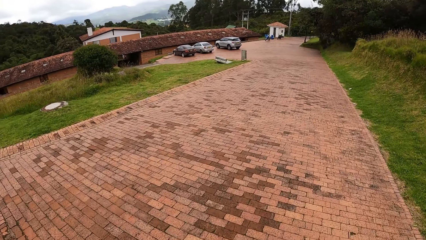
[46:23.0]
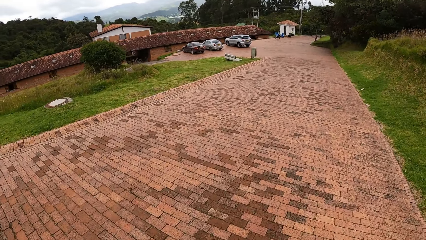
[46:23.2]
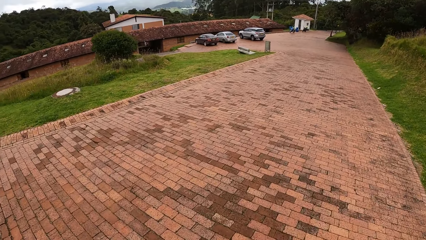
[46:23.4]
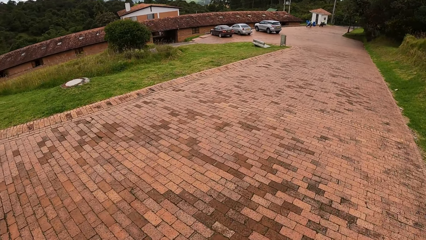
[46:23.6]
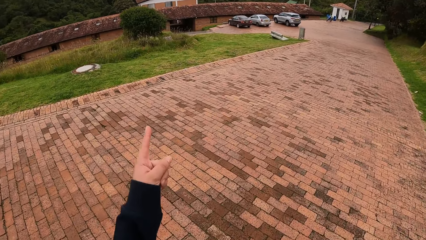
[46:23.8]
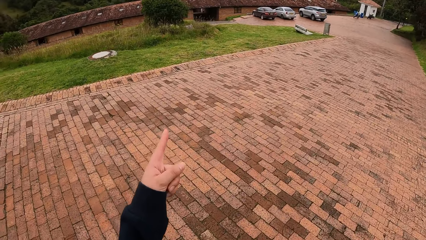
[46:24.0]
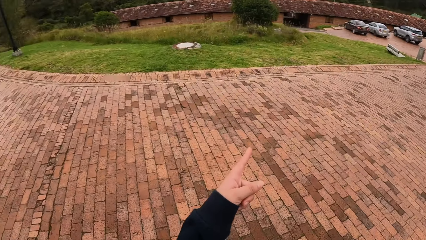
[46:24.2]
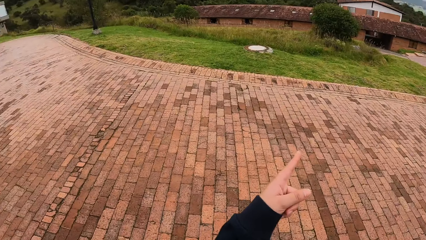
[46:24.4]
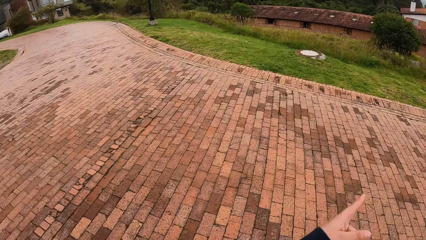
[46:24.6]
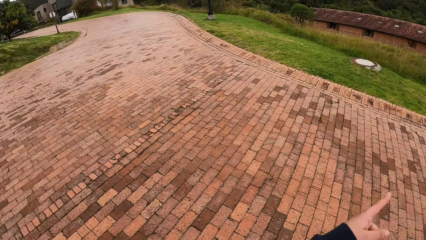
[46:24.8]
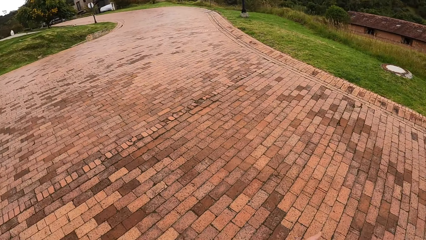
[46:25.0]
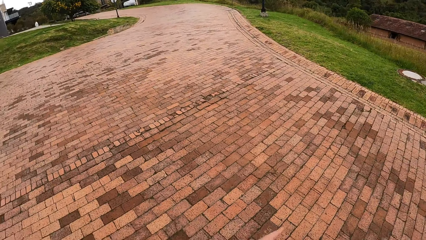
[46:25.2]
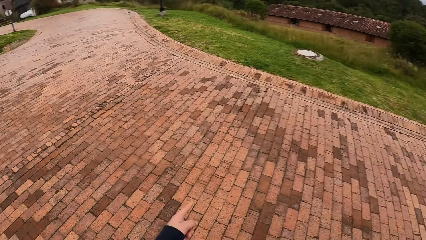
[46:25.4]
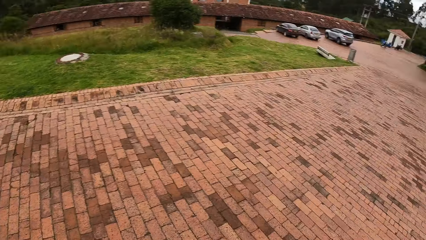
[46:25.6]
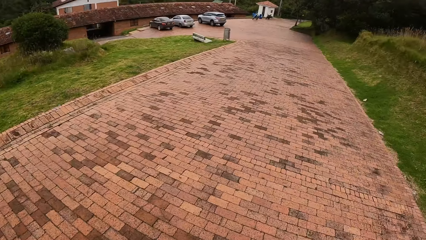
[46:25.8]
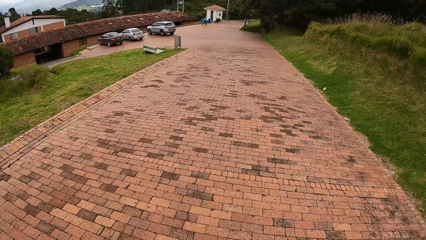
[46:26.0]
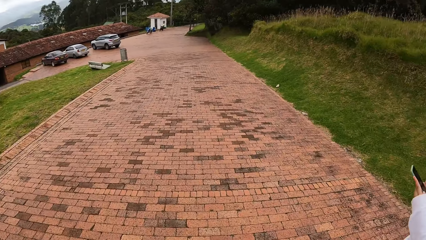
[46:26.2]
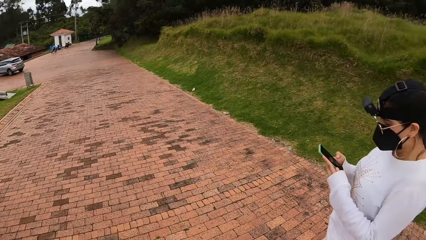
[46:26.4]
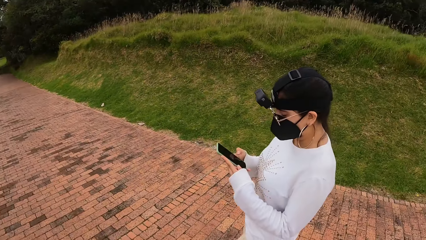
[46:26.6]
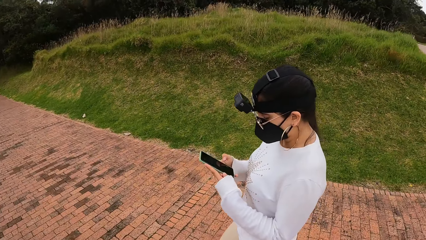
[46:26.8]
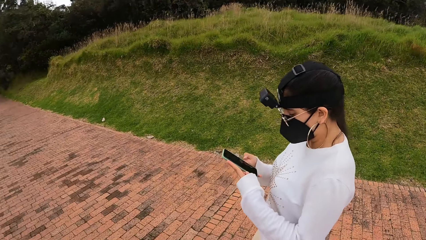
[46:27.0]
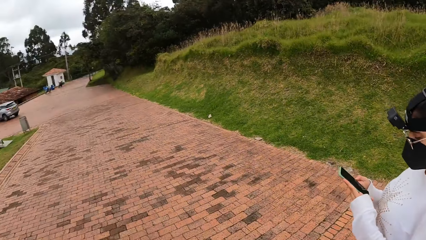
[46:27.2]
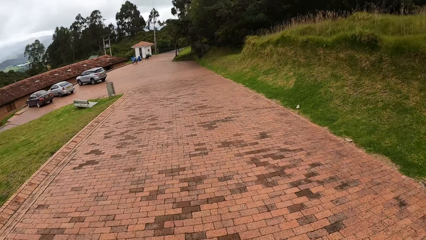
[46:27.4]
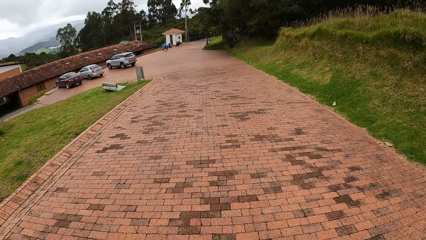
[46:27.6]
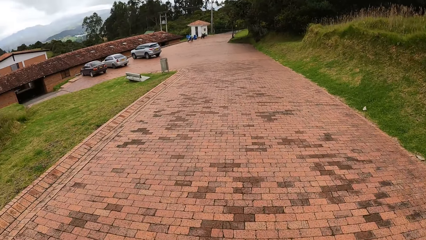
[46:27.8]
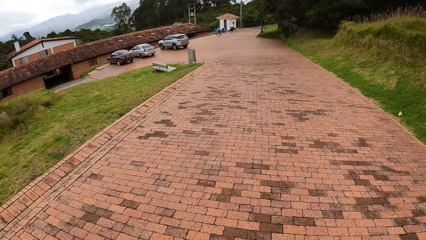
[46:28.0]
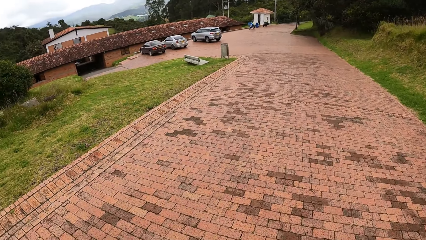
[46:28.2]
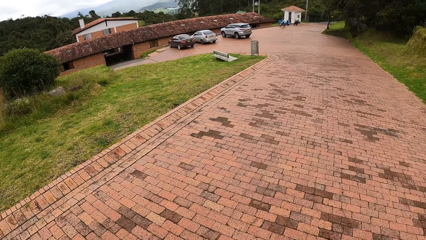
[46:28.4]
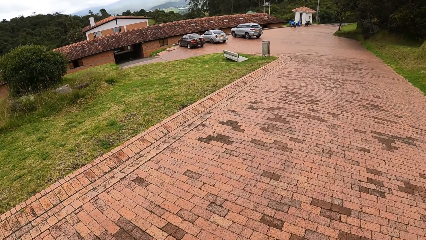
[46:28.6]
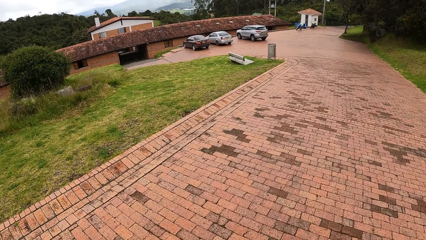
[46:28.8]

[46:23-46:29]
The camera wearer makes a hand gesture.

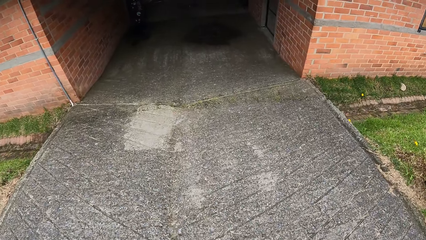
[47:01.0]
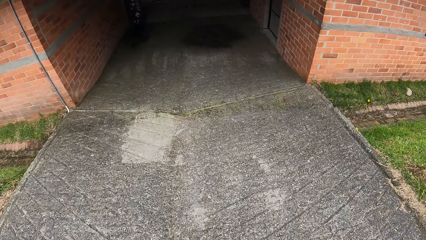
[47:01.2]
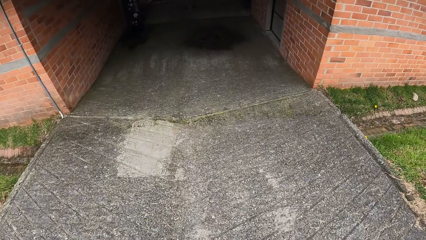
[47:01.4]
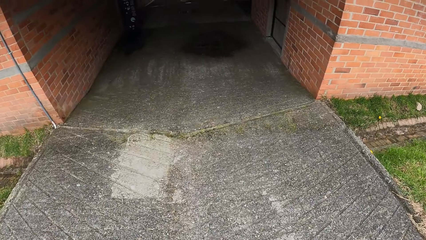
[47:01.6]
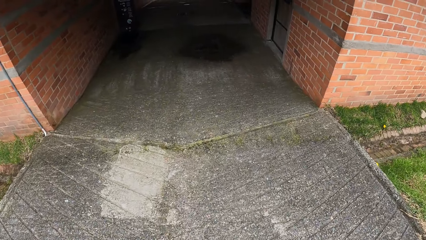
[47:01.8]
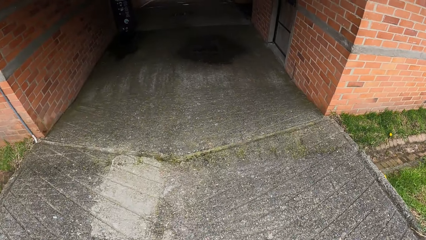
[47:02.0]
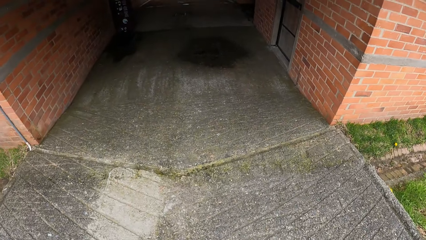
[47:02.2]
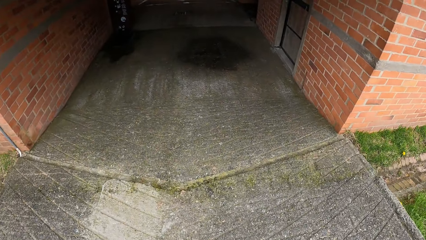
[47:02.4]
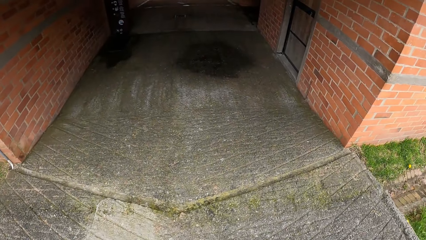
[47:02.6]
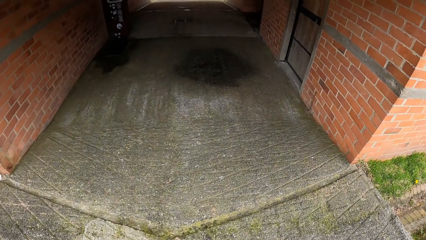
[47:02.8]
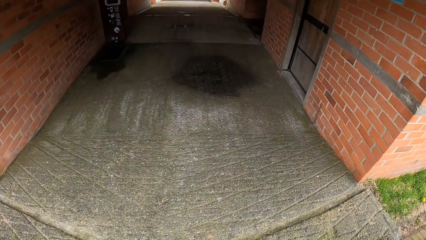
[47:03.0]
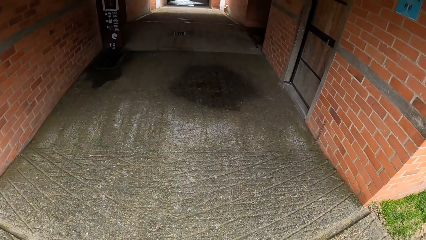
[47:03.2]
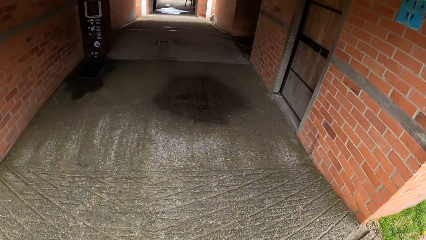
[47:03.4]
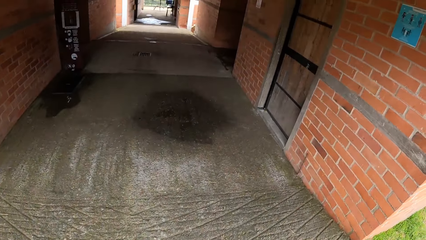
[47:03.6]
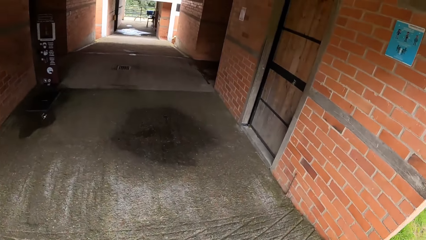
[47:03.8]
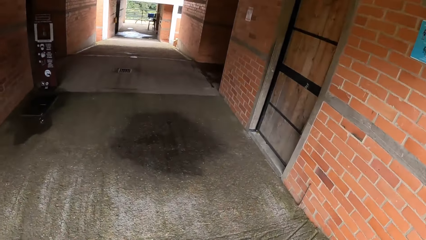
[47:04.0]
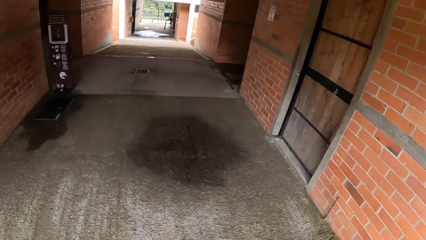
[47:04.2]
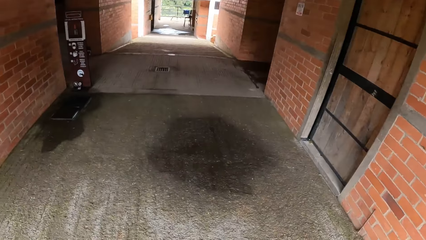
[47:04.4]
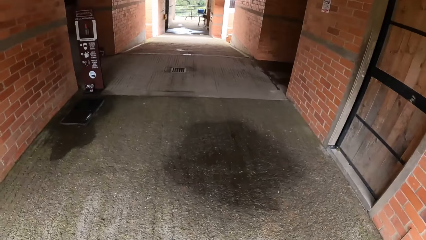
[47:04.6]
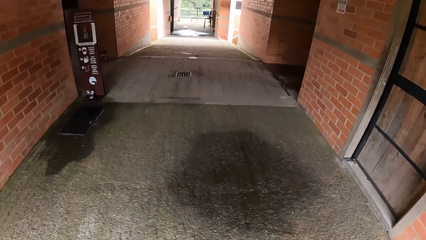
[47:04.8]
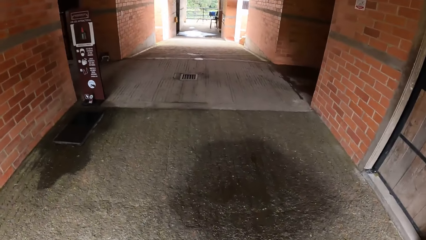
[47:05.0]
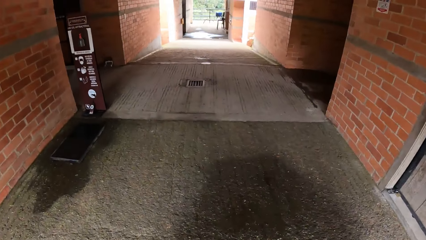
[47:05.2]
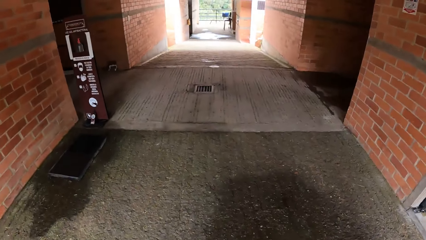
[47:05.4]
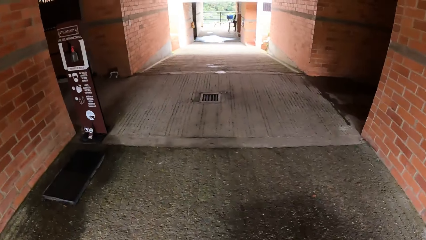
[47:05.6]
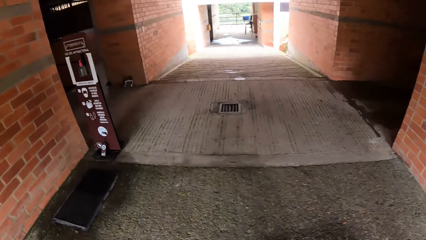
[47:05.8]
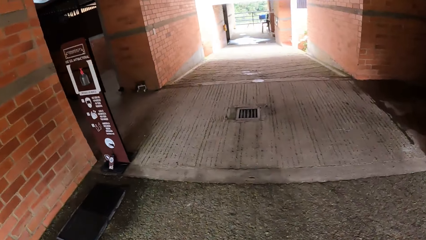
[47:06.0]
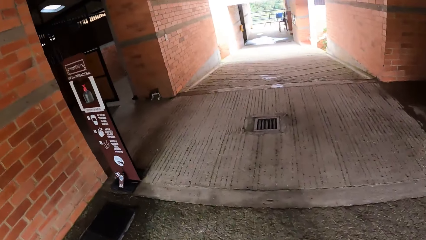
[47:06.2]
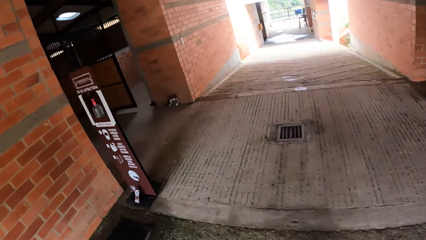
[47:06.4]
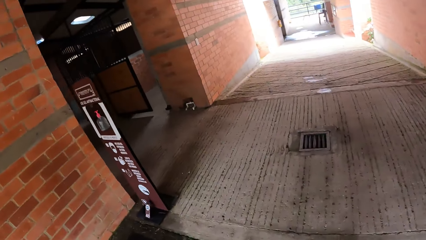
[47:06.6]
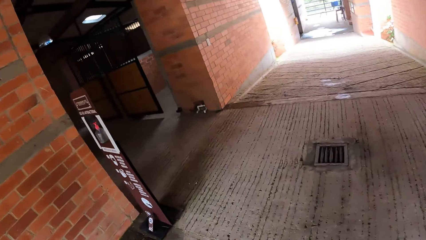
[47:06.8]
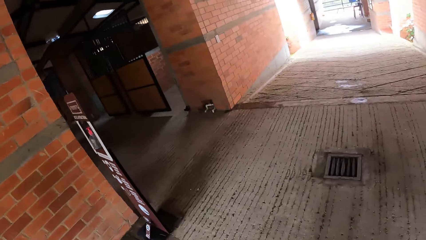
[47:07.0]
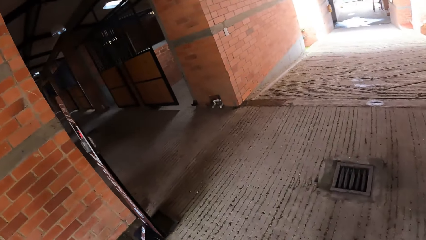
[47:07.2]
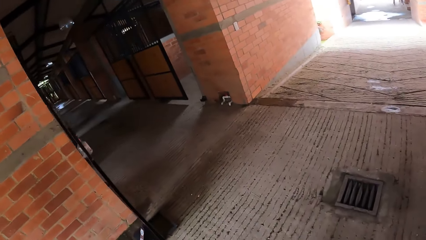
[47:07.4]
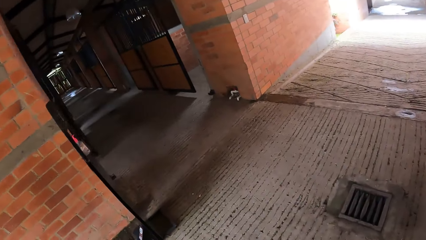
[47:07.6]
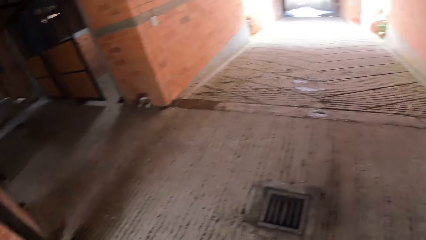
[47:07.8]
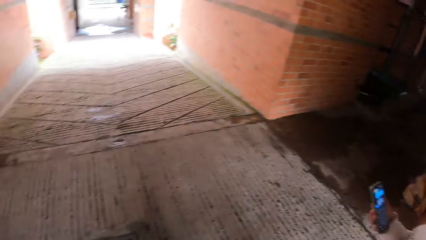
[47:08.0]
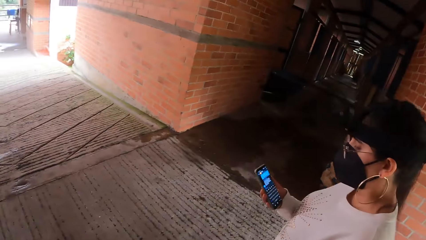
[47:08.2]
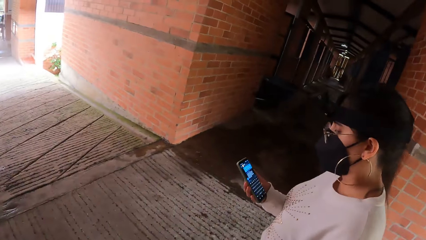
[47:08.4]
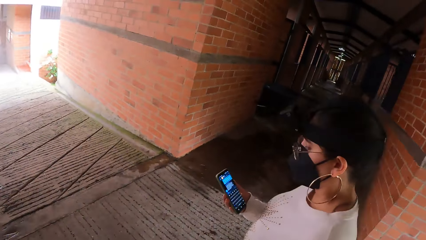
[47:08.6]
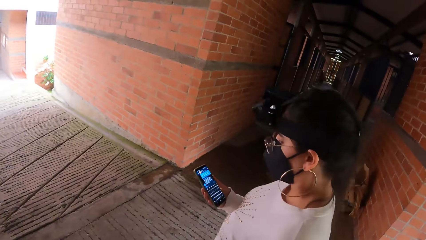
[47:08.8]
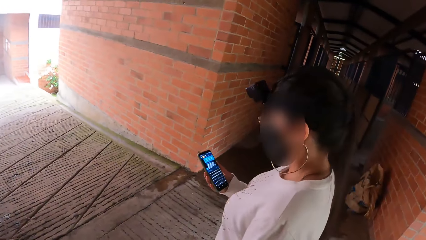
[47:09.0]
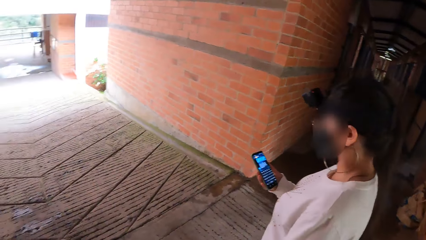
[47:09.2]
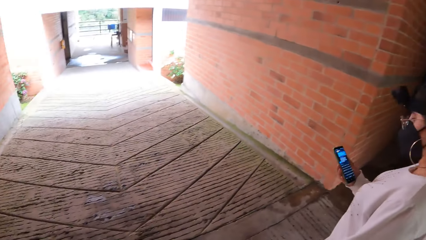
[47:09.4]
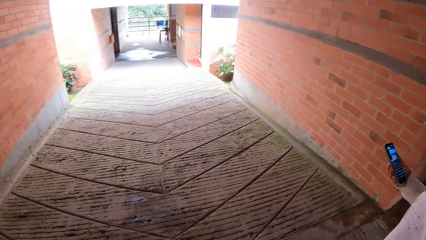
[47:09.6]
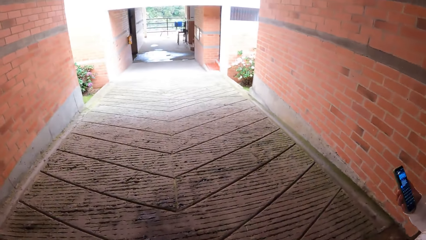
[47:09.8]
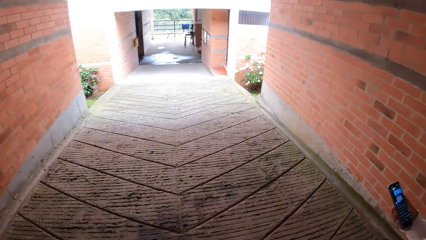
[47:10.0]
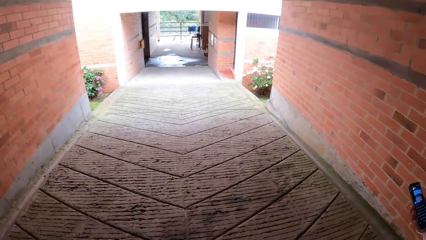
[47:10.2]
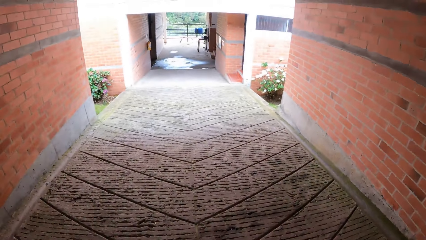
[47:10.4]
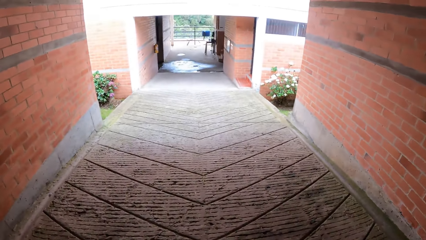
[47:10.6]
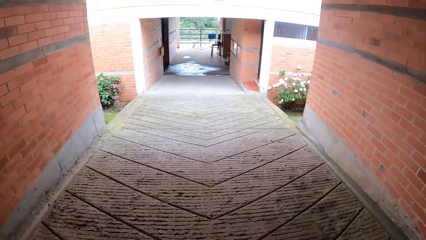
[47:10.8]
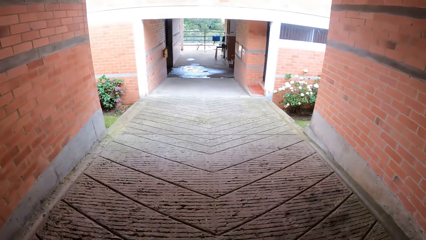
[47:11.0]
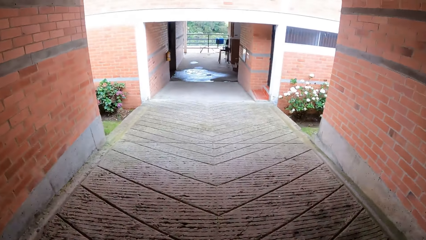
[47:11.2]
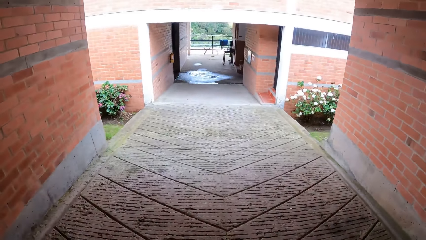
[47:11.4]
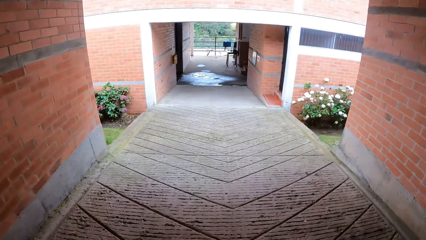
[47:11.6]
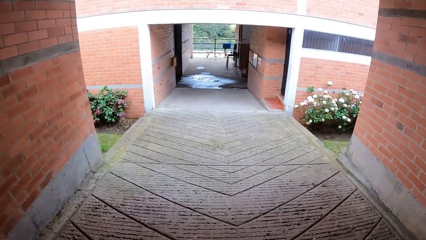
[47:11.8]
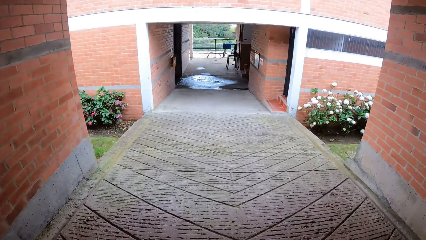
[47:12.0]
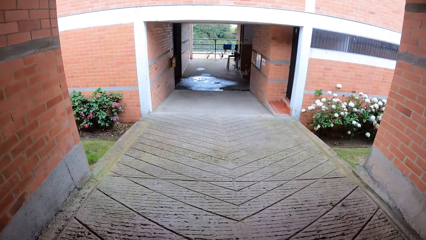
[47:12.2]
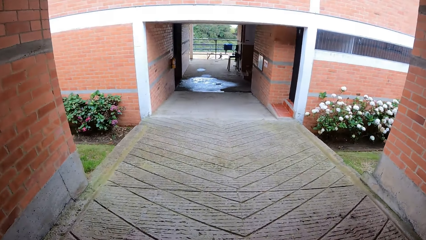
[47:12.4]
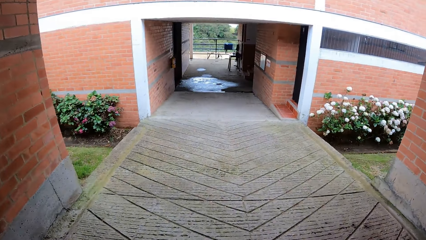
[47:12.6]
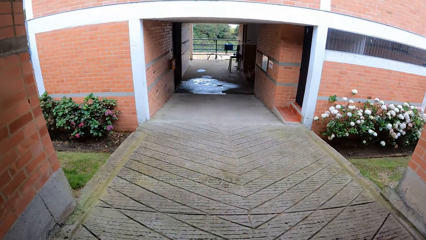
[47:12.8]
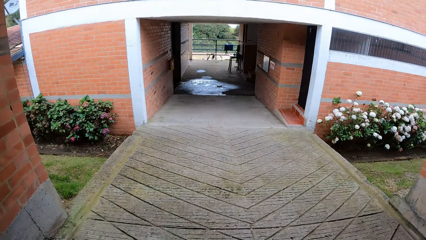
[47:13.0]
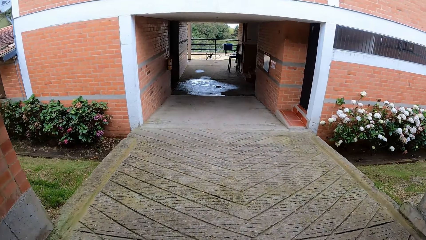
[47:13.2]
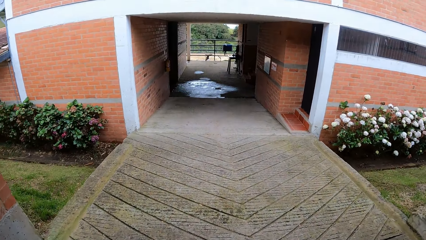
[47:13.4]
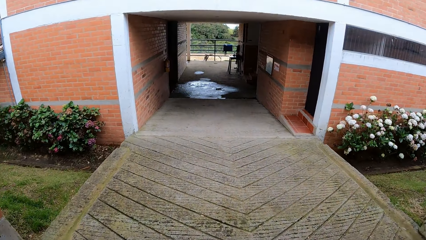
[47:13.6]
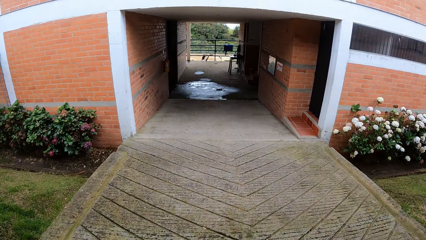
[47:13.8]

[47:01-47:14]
The camera wearer walks through a stable with the woman.
